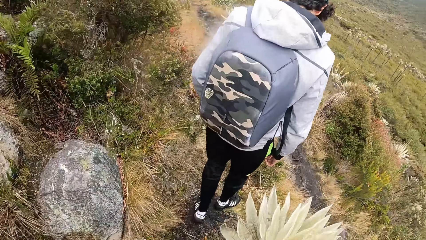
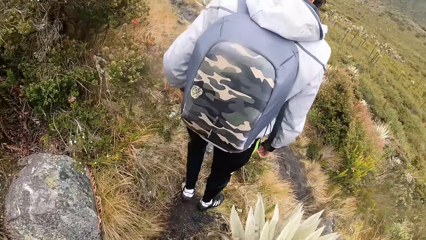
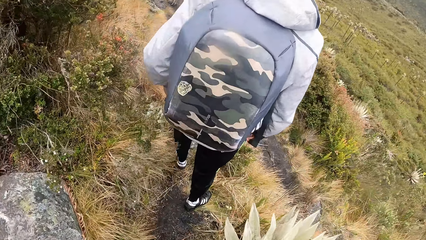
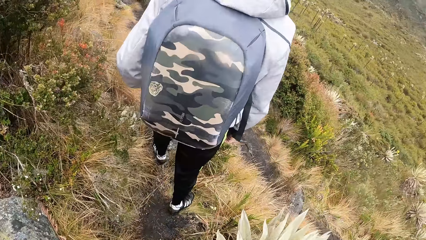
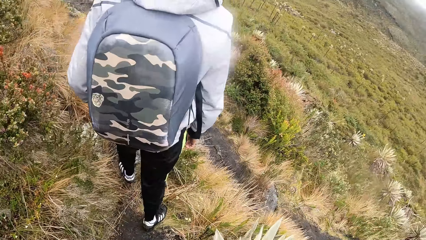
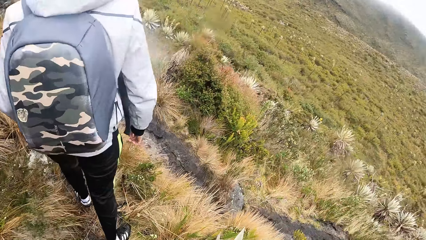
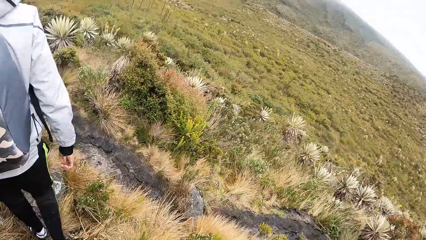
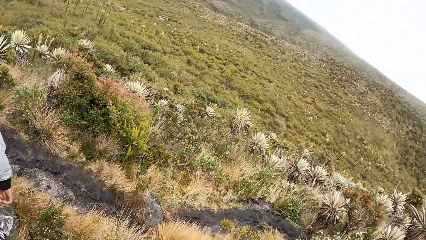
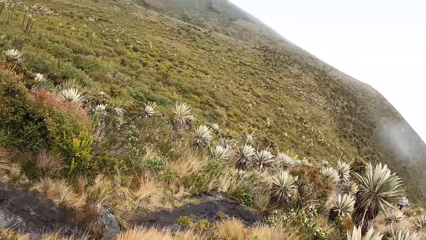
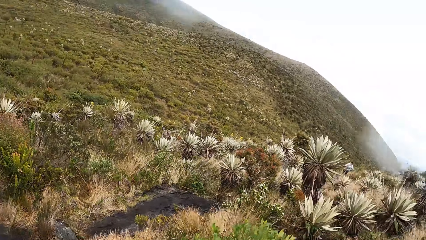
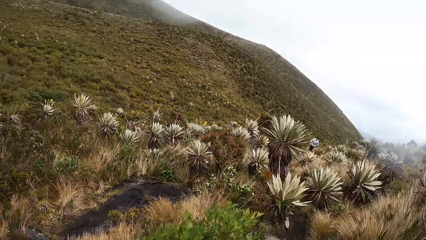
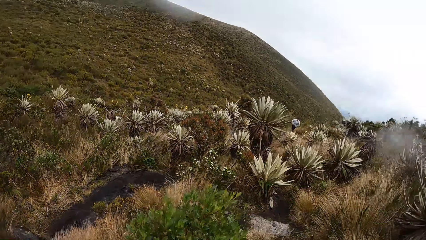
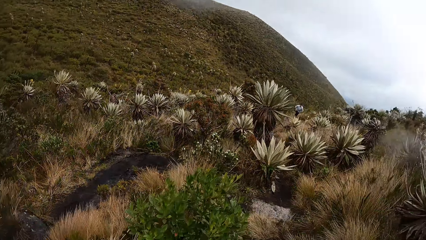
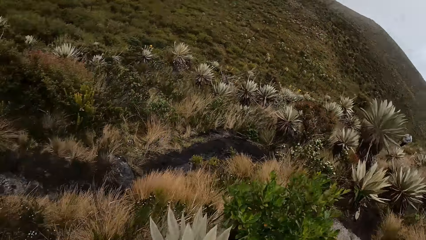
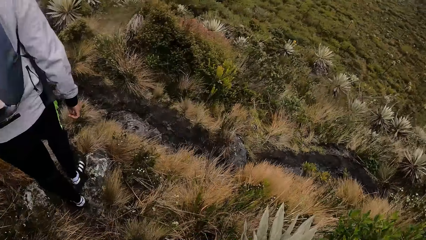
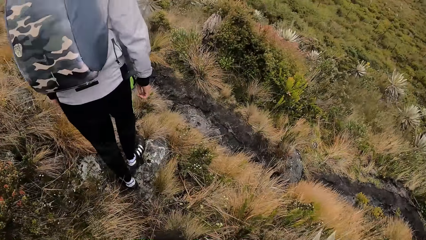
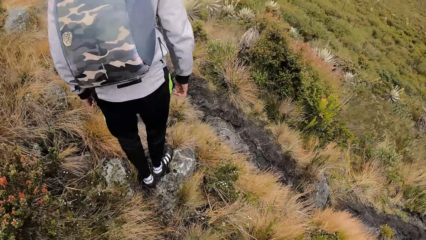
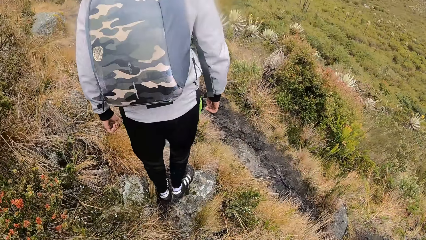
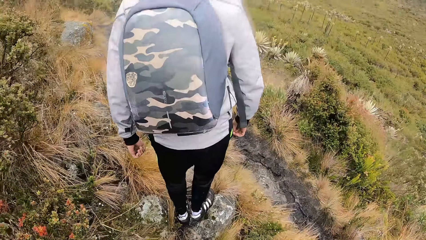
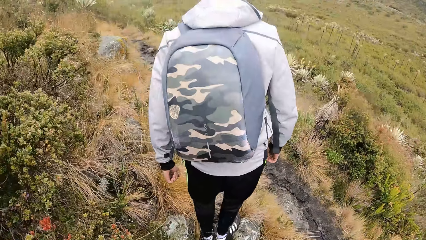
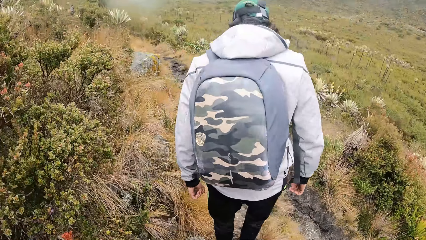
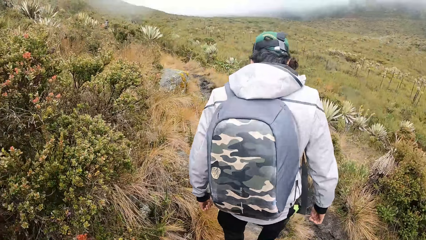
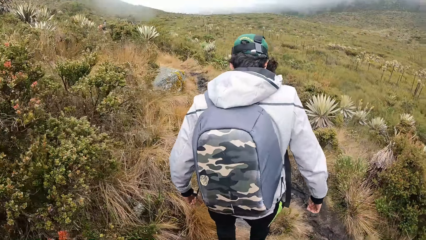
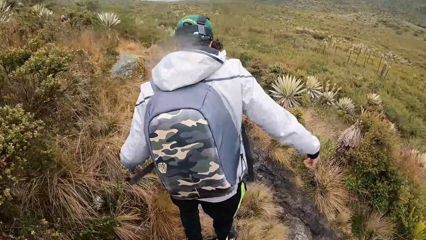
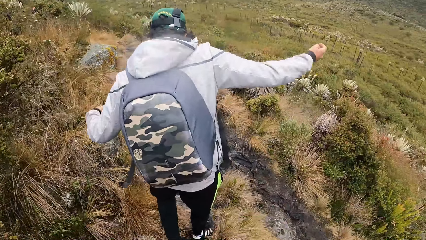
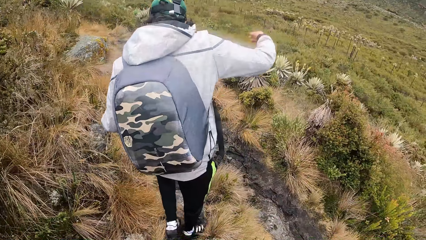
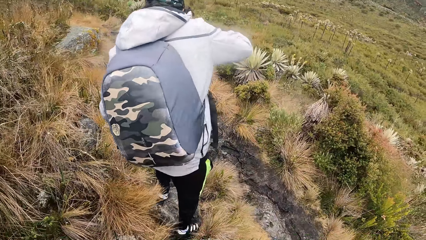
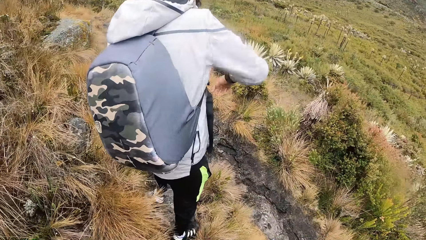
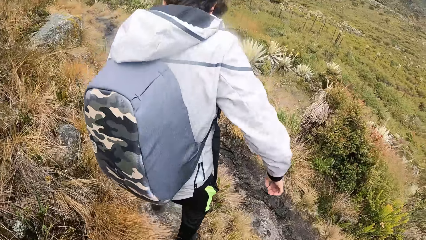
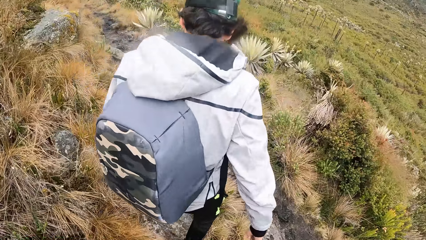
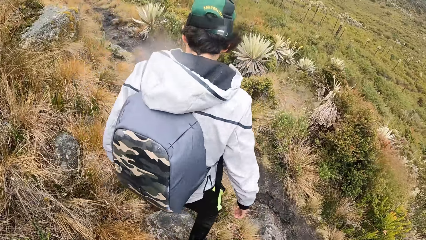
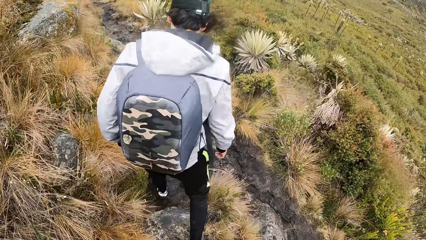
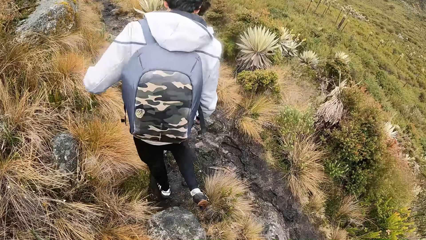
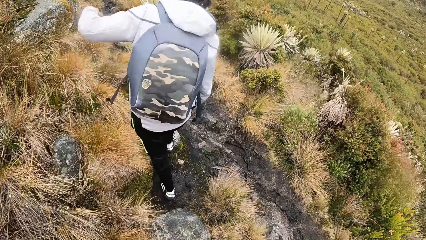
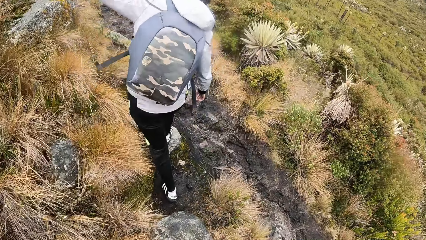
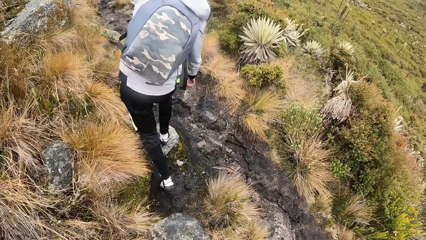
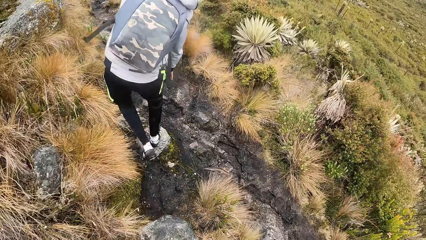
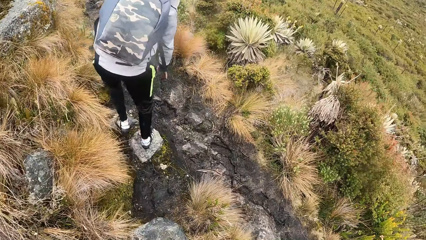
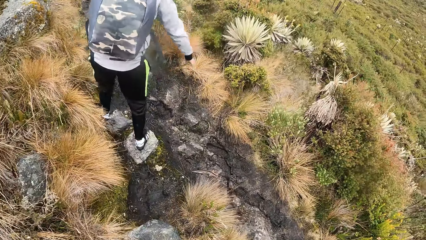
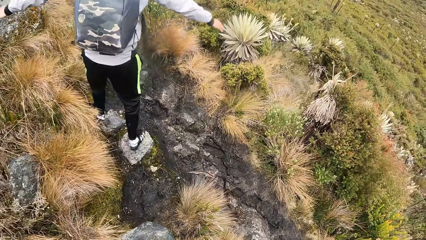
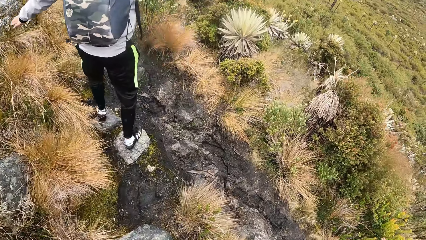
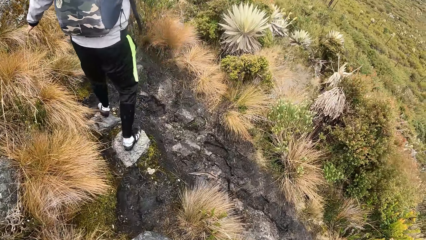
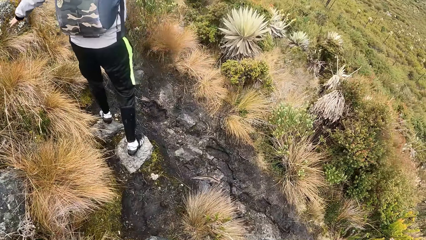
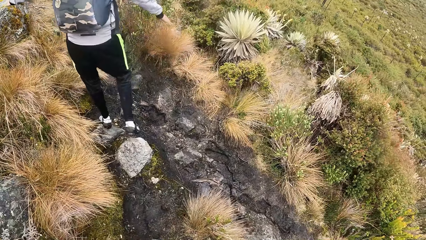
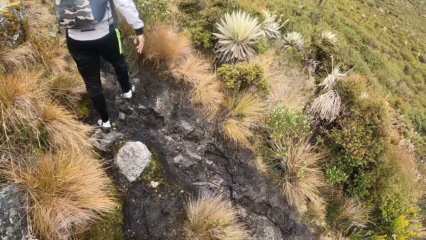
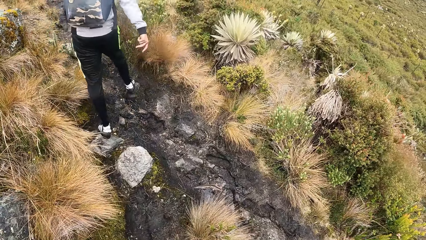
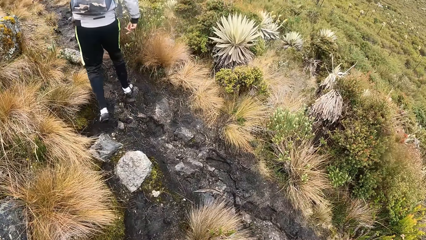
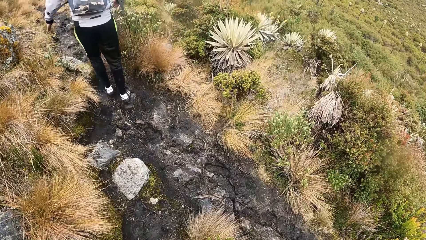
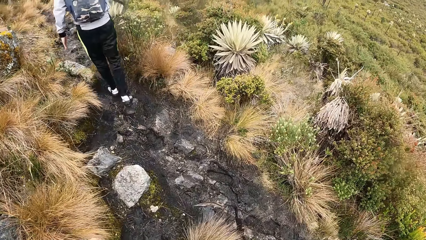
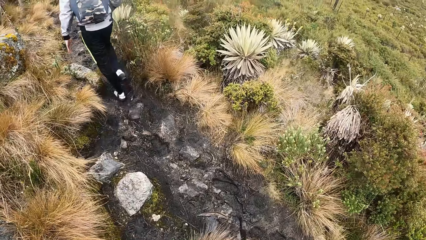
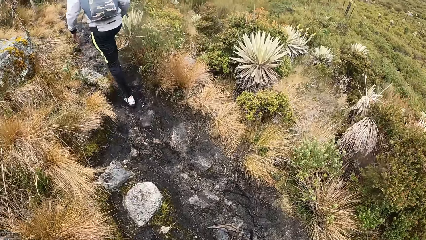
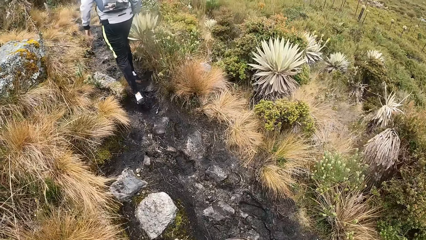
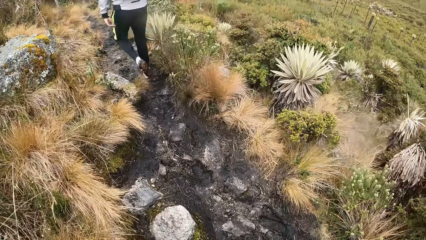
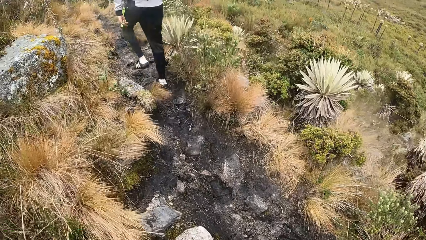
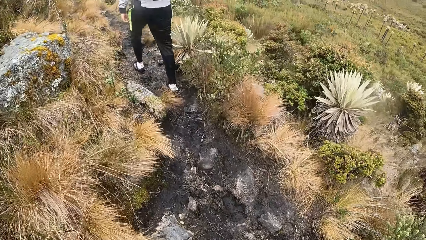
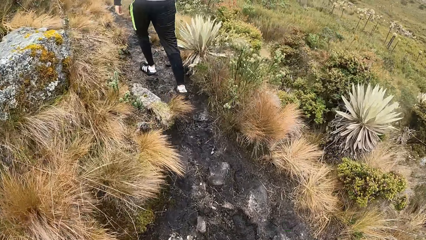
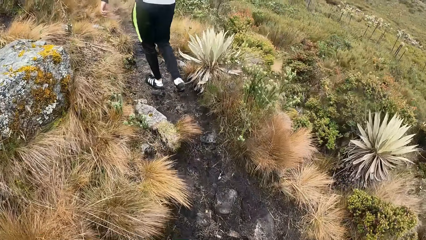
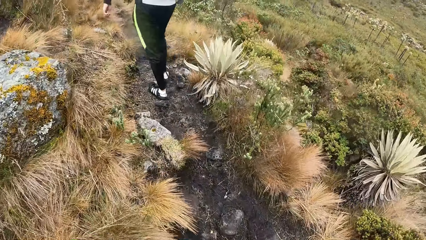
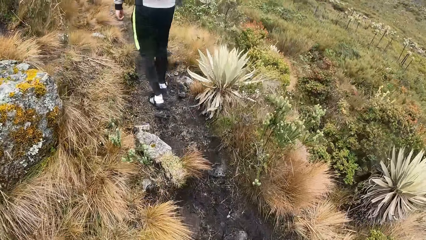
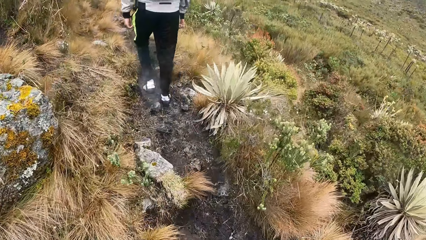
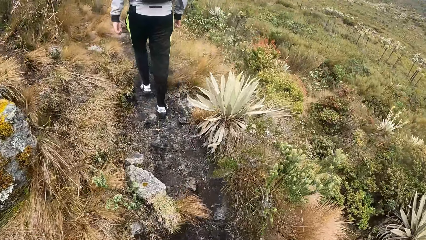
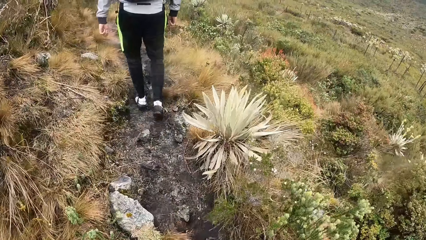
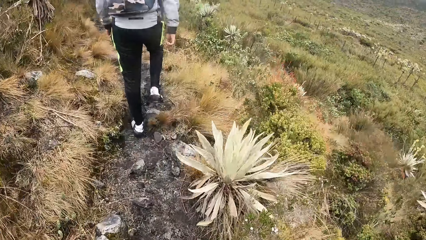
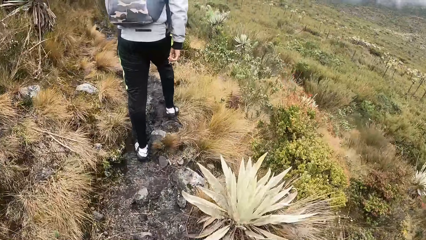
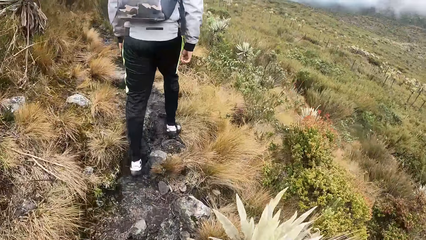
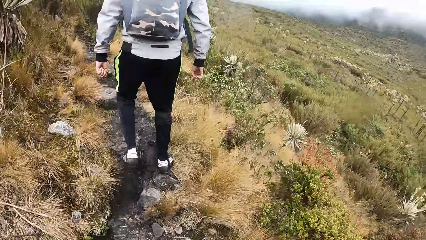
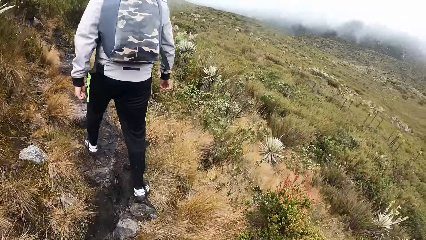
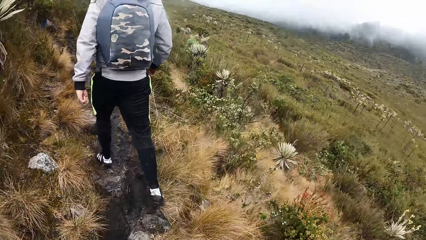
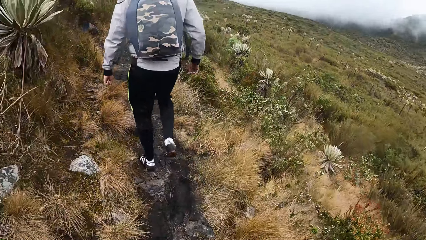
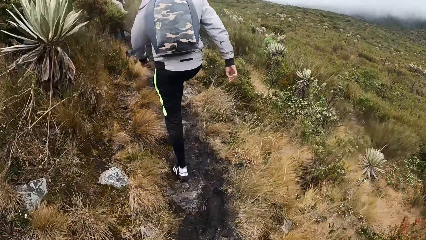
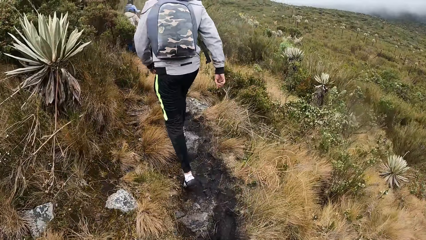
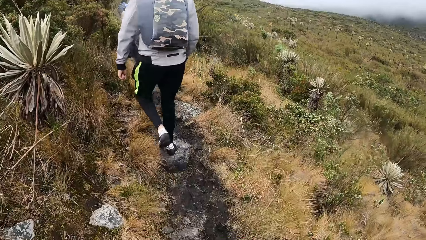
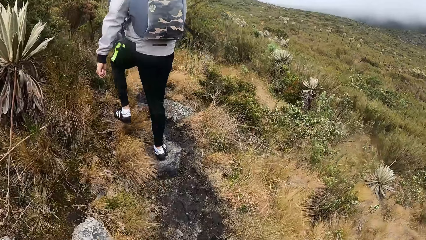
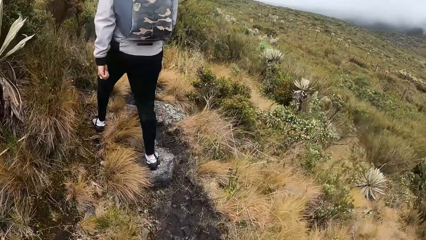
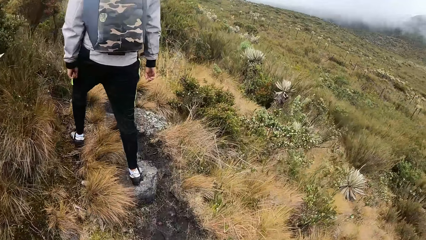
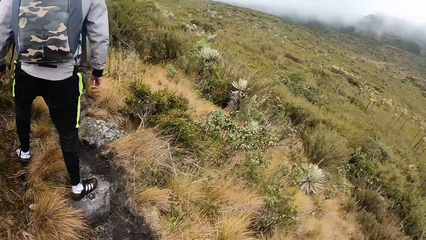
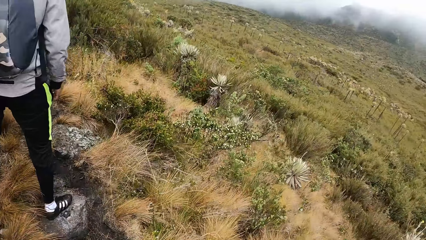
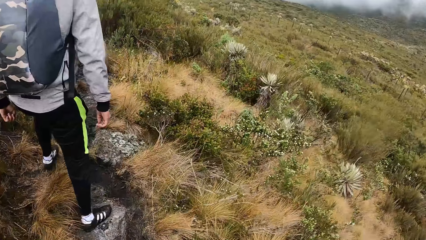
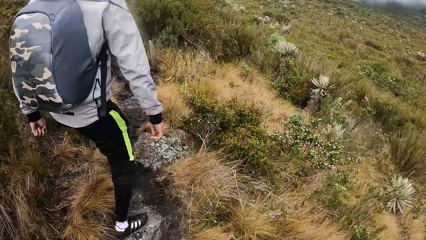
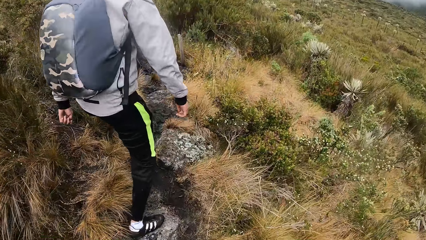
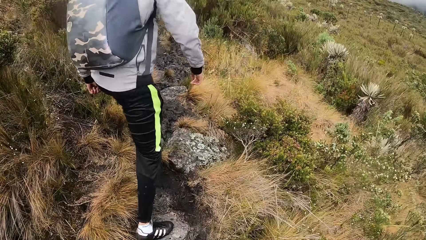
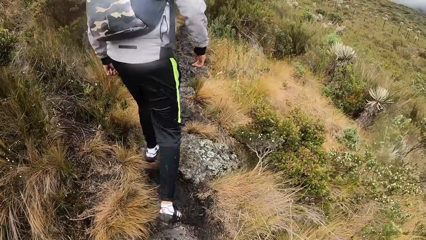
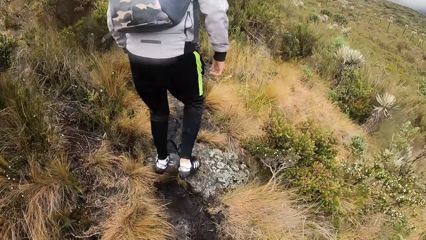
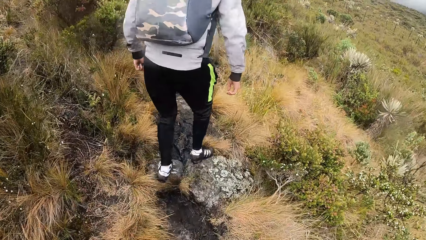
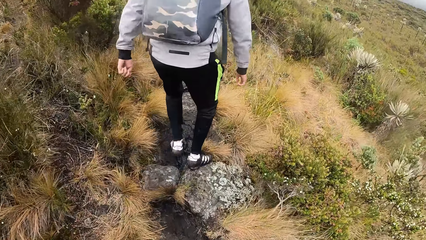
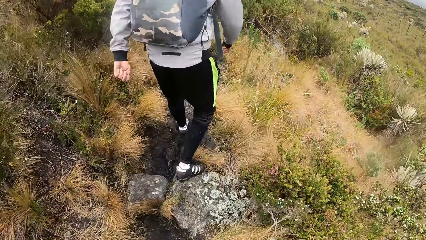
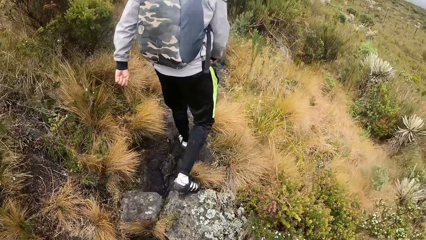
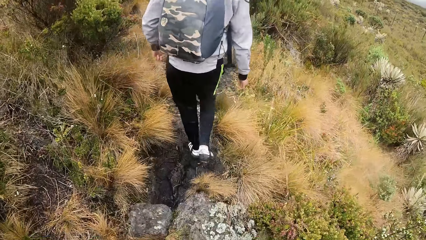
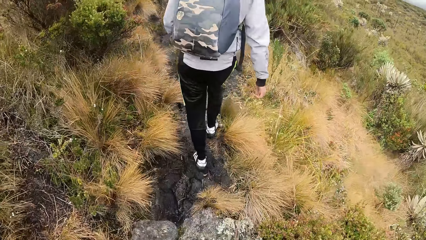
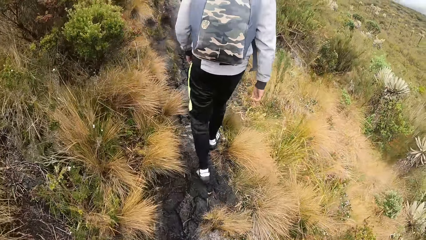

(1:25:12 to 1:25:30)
The camera wearer looks around. They walk up the mountain.
